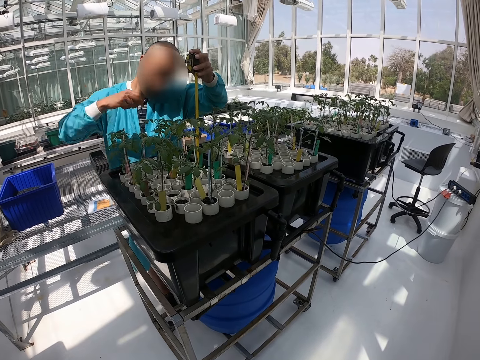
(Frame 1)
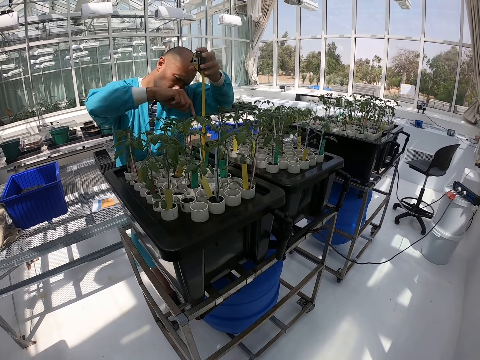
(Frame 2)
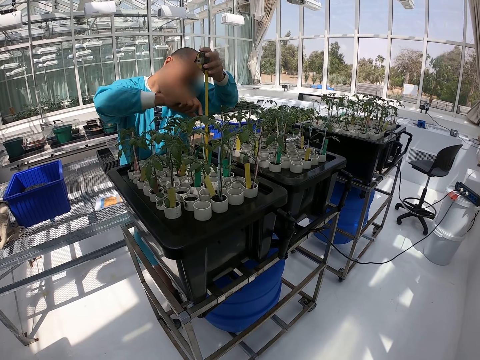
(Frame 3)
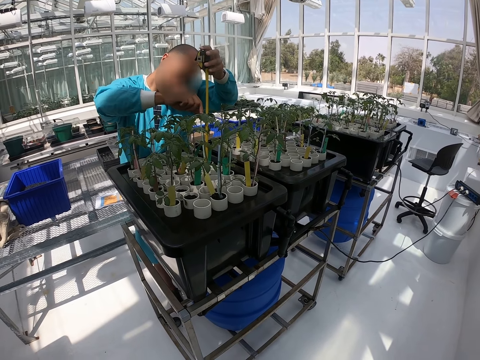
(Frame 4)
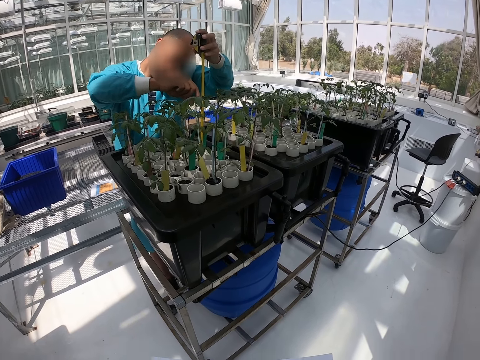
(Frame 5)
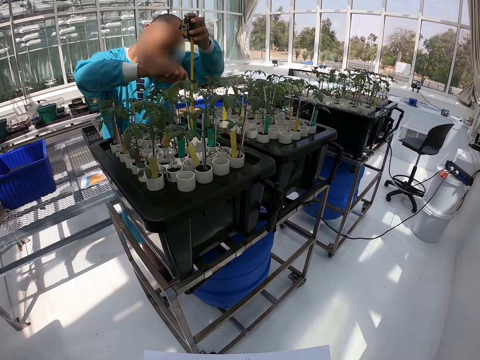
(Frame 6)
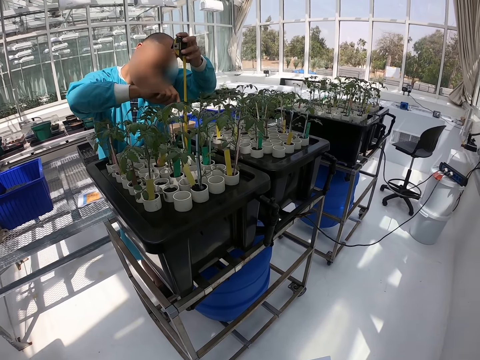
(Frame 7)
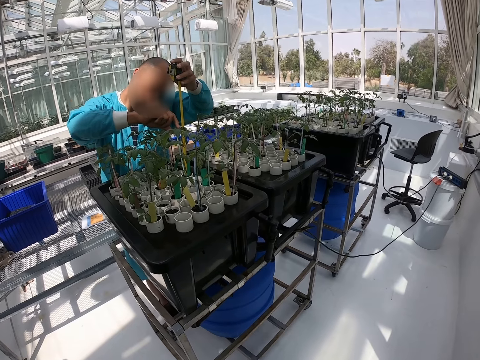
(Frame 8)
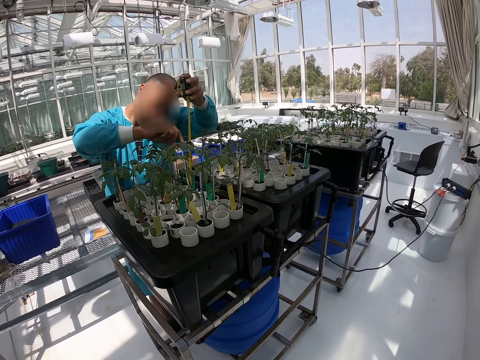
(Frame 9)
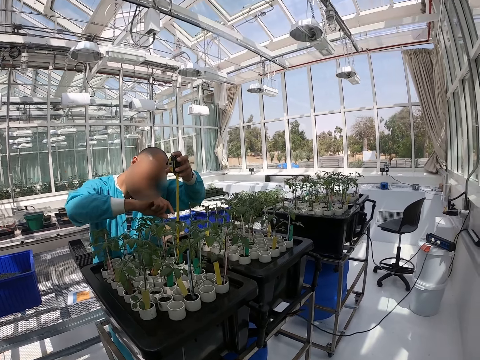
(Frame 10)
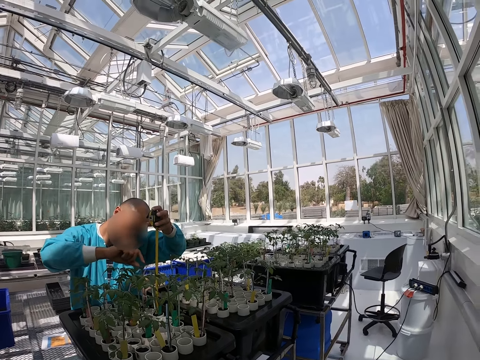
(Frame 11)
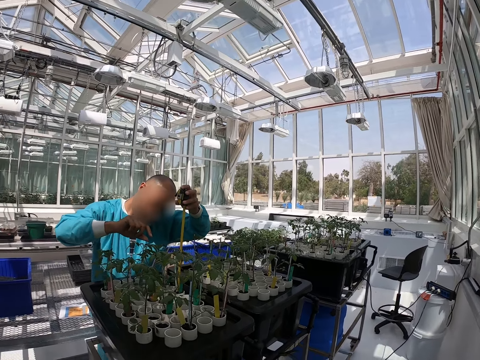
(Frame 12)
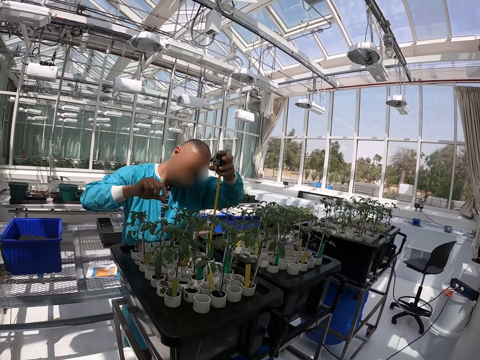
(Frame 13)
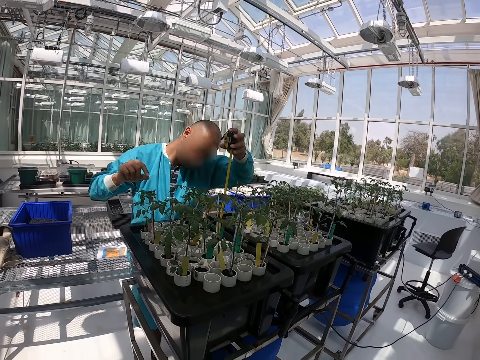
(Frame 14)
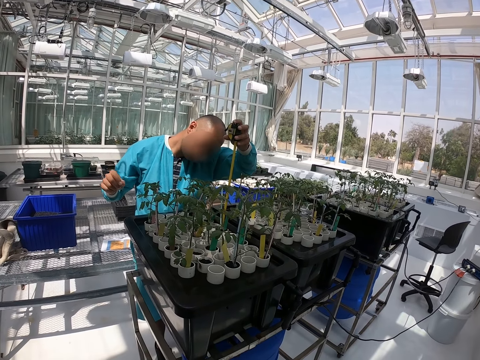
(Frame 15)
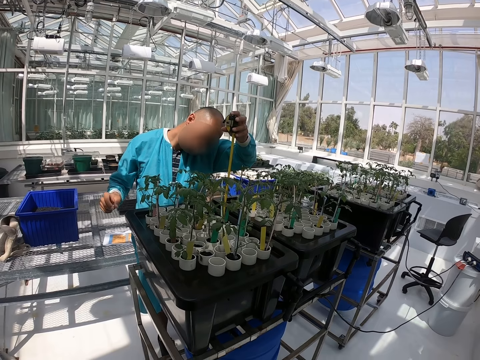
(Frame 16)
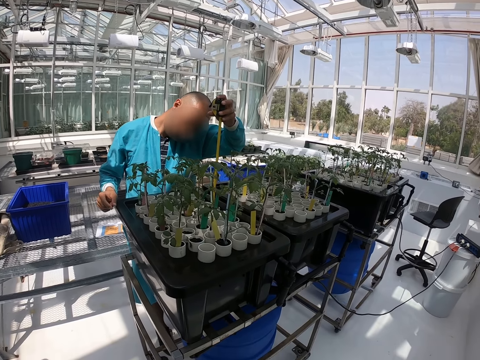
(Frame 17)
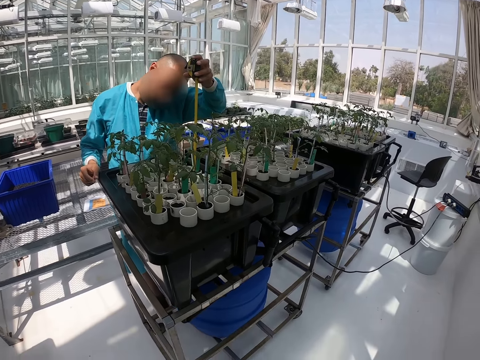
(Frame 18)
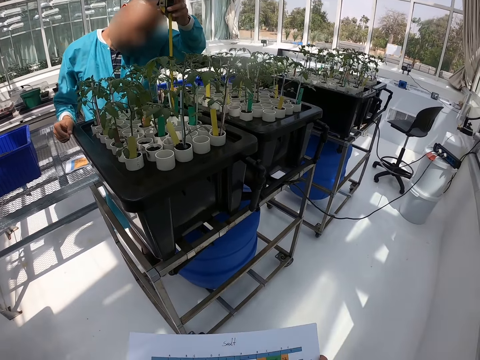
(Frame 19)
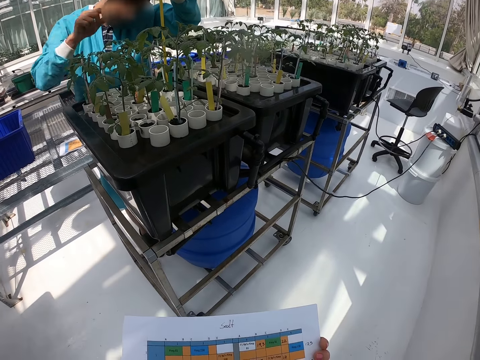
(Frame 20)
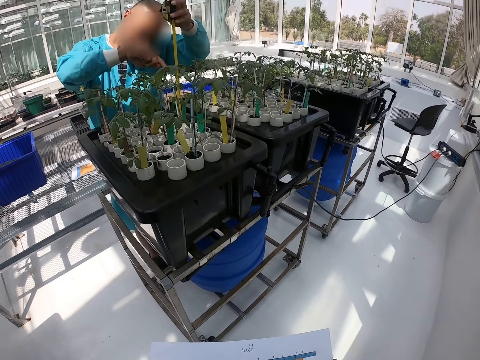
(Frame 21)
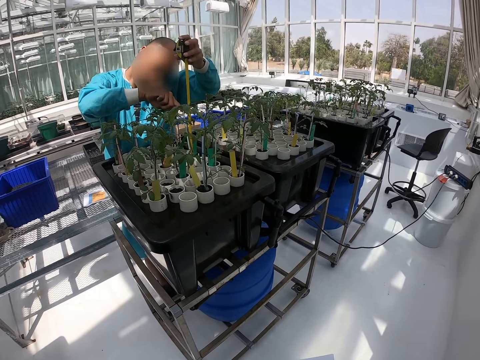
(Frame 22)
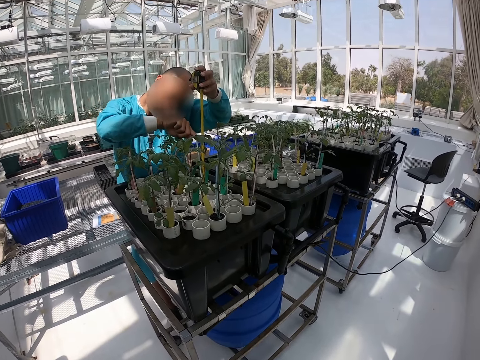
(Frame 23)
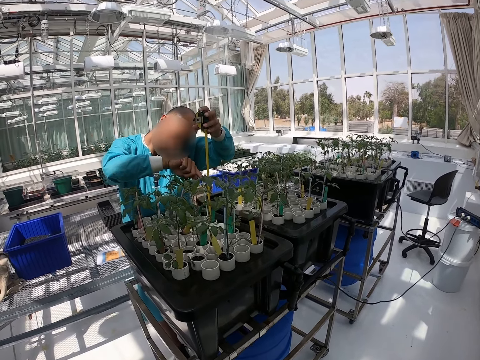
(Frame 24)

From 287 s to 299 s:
A person touches a plant.

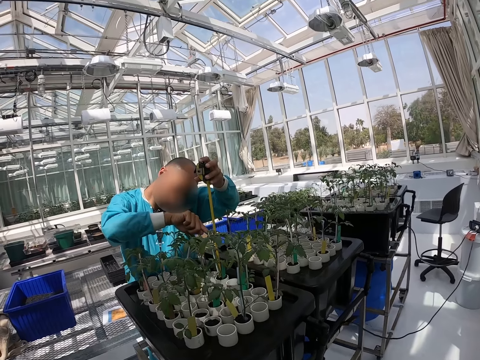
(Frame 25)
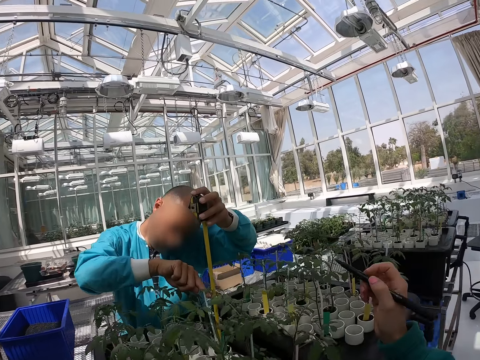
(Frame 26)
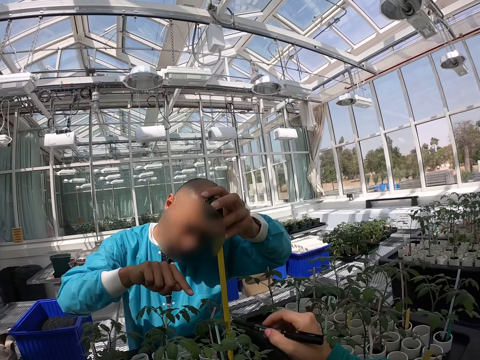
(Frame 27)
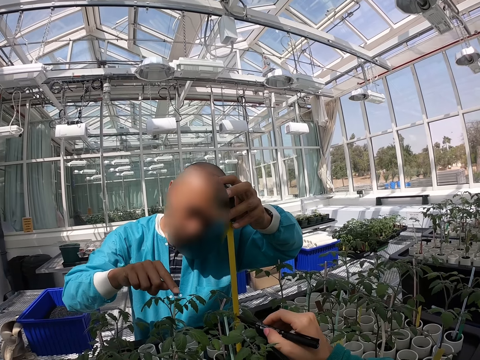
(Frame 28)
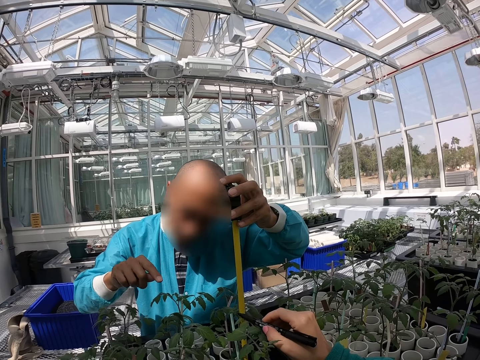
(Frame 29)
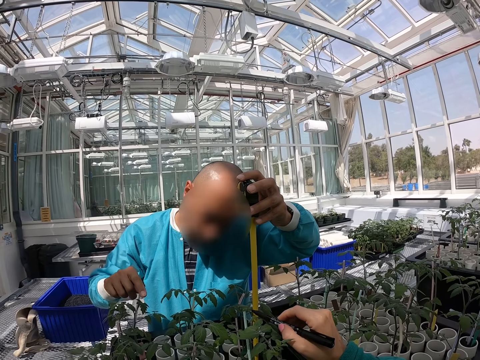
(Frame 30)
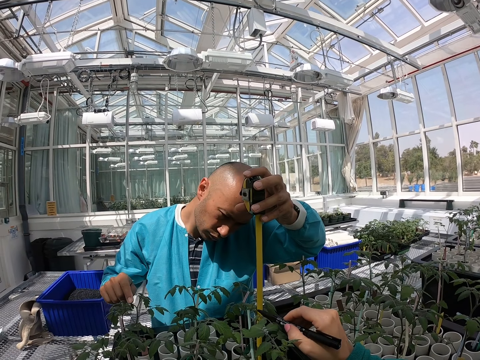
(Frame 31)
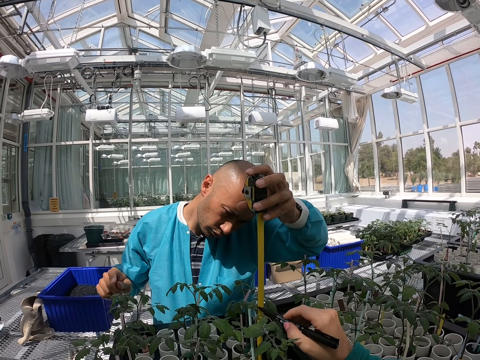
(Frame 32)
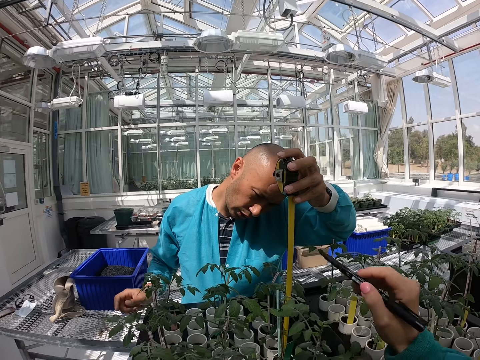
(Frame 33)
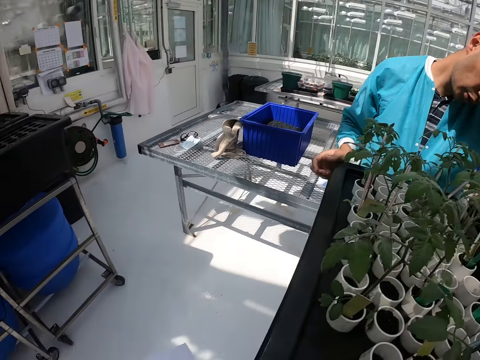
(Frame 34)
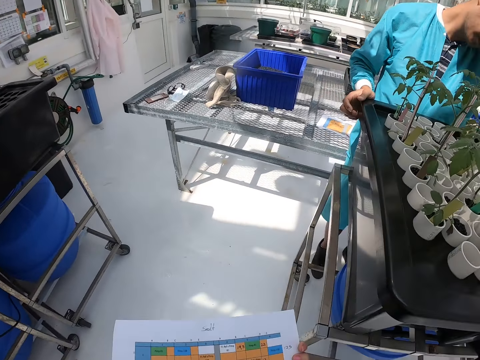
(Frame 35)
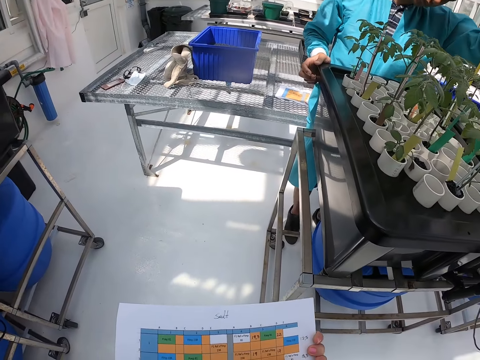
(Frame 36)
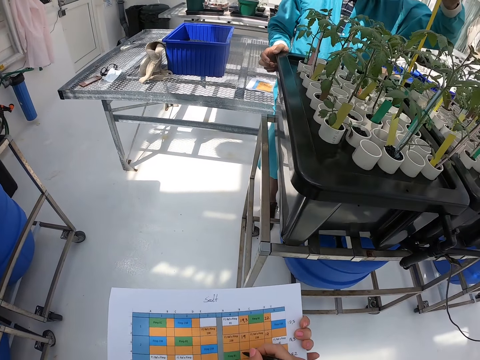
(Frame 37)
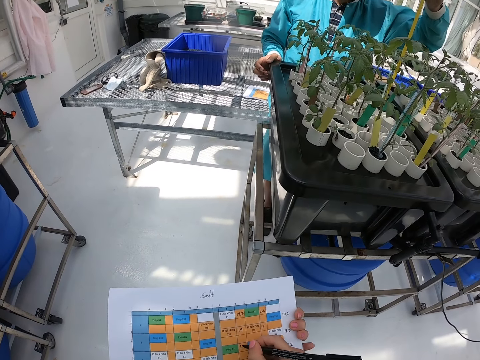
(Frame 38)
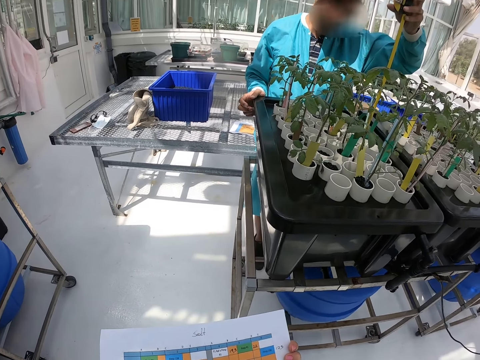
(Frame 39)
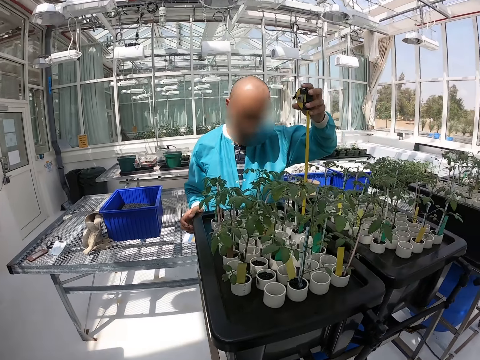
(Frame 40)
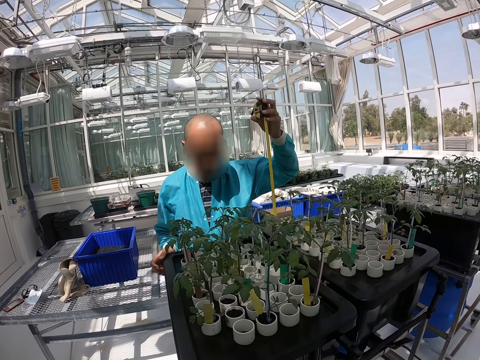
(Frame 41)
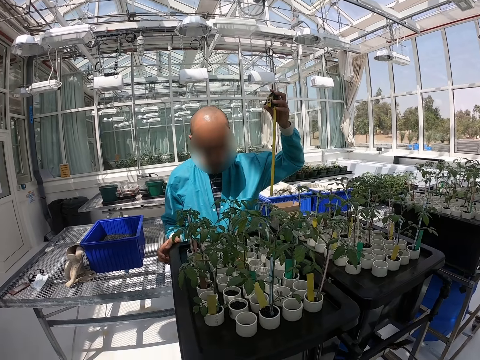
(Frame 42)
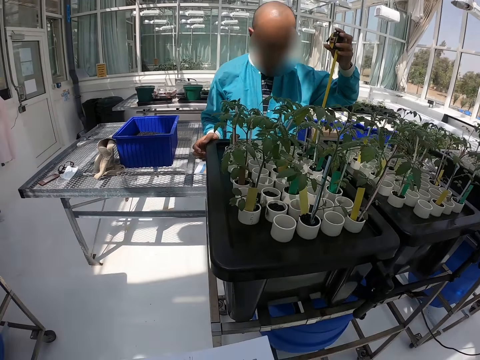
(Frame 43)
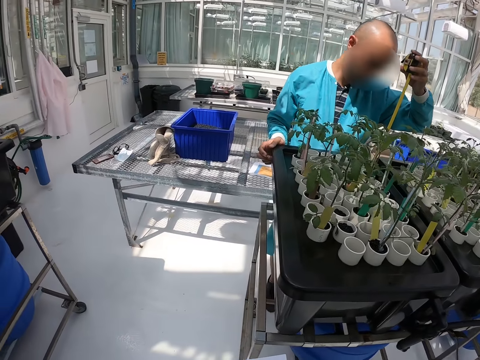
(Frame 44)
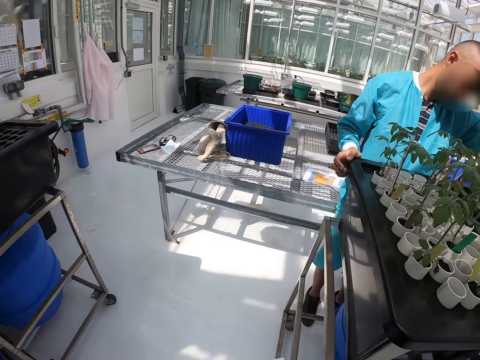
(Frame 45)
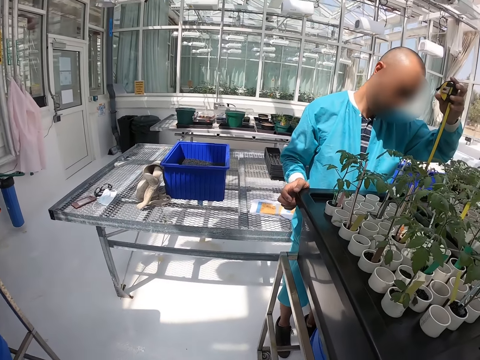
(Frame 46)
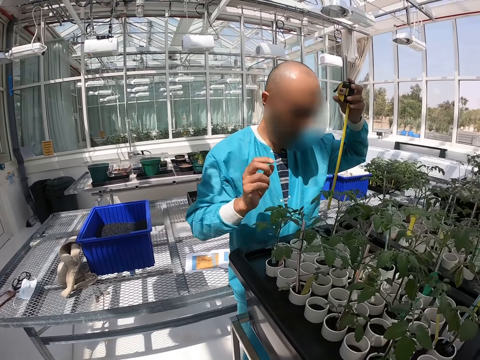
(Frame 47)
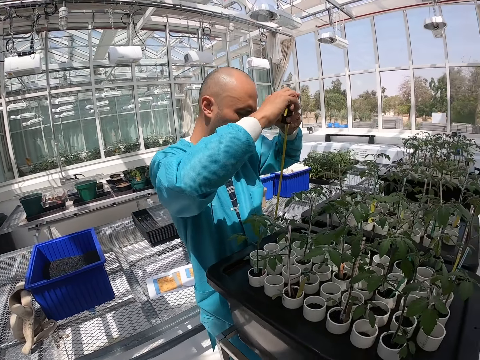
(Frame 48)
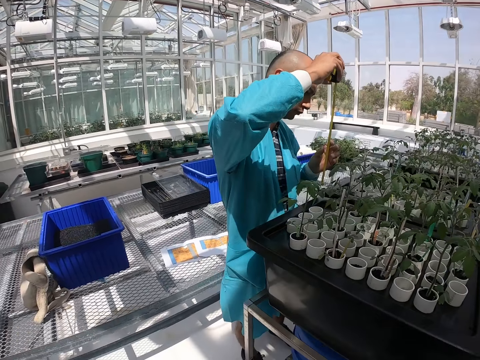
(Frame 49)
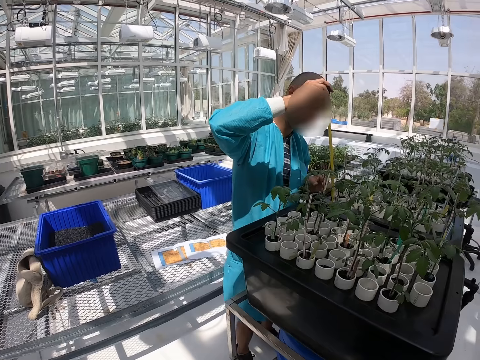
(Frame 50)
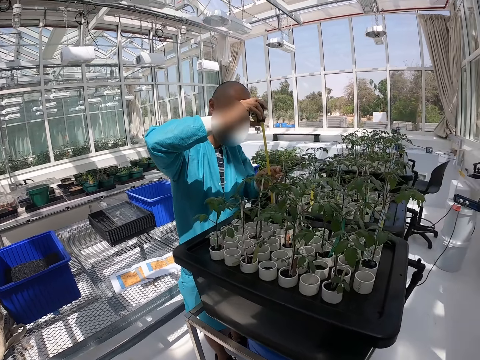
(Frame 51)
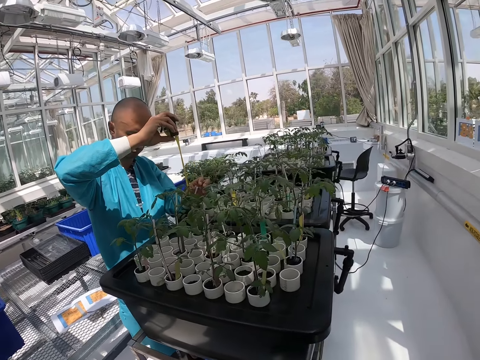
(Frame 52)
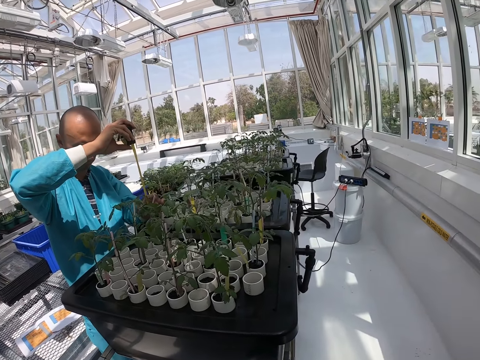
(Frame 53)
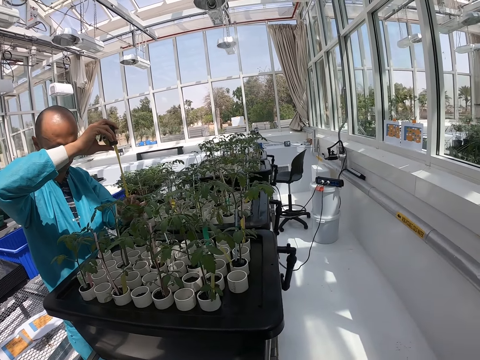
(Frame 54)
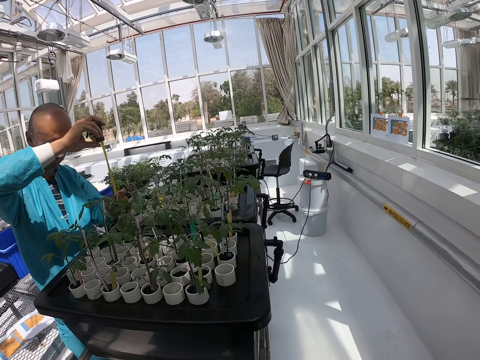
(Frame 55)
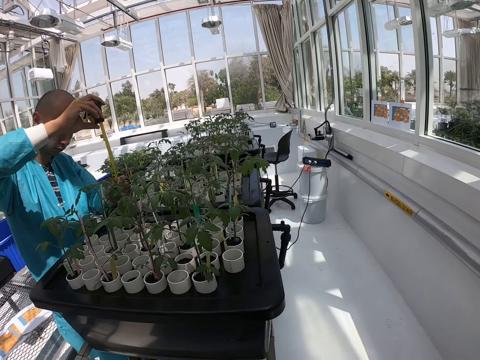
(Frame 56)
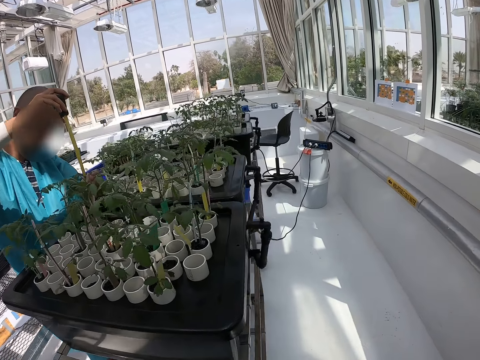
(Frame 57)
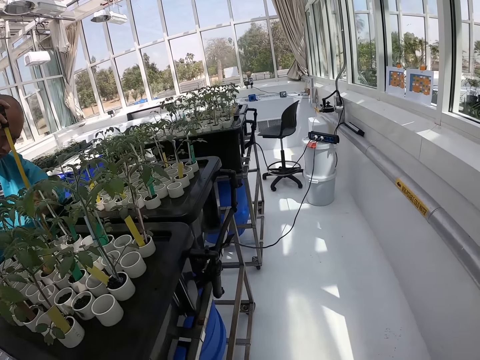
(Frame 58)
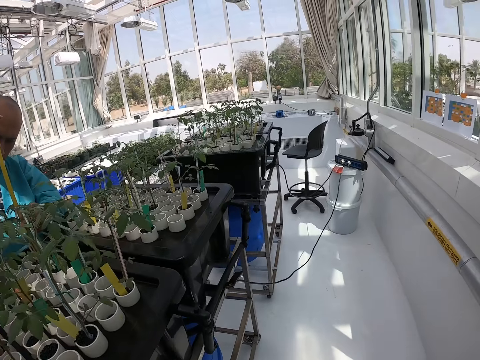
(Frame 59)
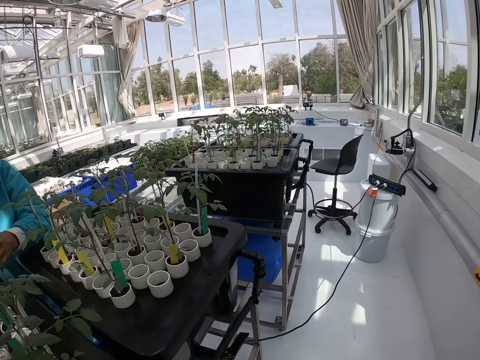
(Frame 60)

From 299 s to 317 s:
The camera wearer points with a pen in his right hand. He touches plants. He touches paper. A person measures plants.
